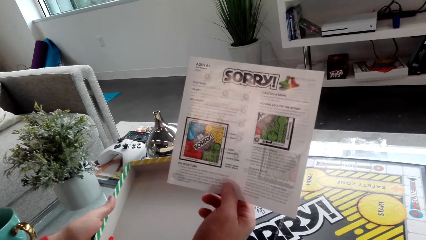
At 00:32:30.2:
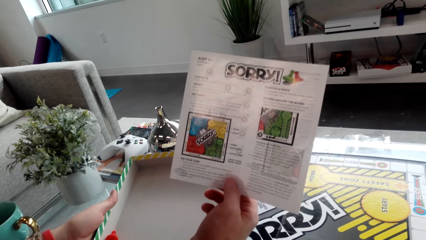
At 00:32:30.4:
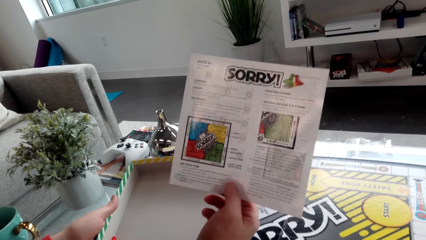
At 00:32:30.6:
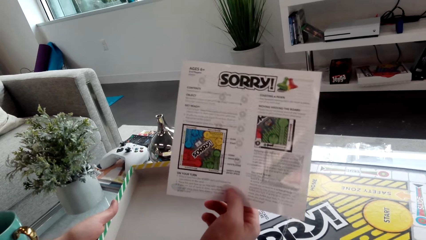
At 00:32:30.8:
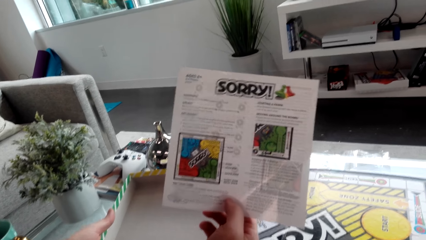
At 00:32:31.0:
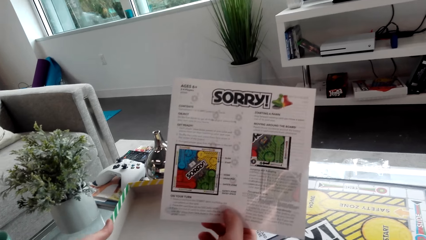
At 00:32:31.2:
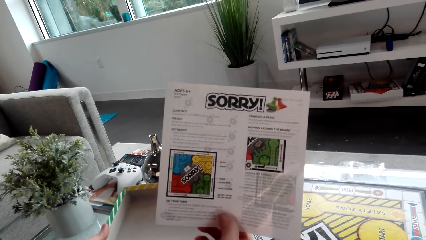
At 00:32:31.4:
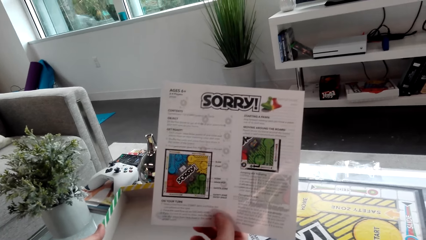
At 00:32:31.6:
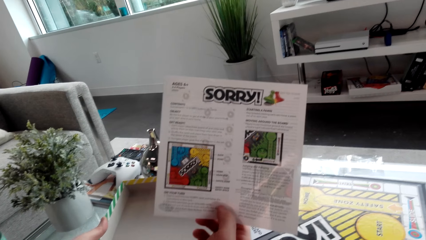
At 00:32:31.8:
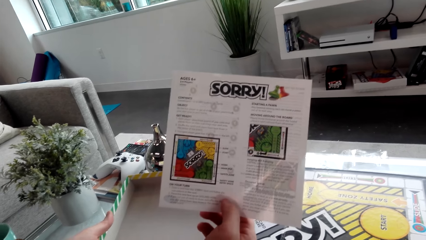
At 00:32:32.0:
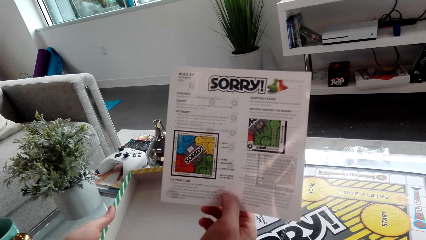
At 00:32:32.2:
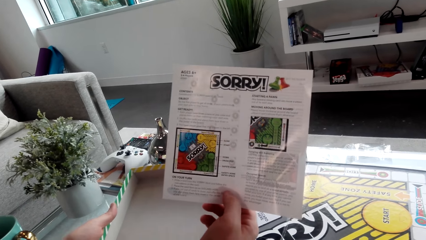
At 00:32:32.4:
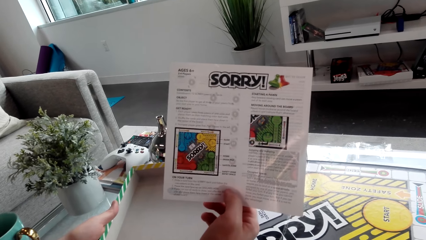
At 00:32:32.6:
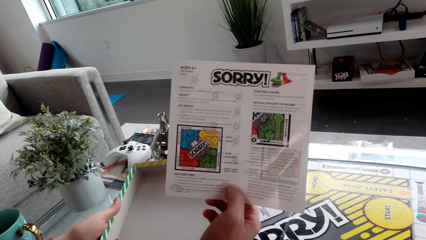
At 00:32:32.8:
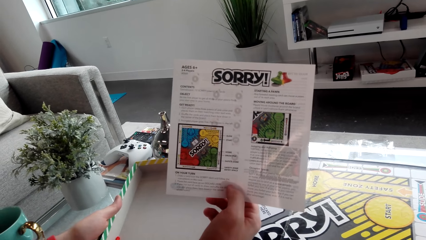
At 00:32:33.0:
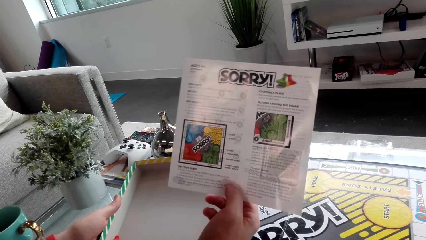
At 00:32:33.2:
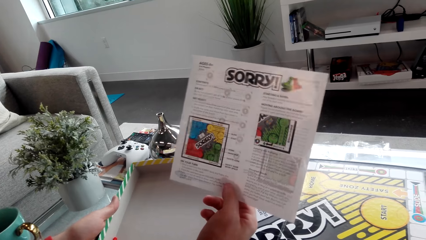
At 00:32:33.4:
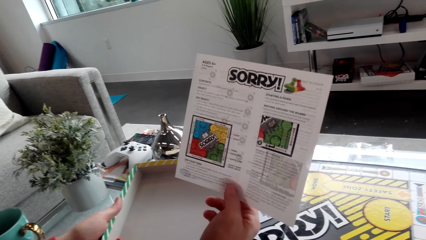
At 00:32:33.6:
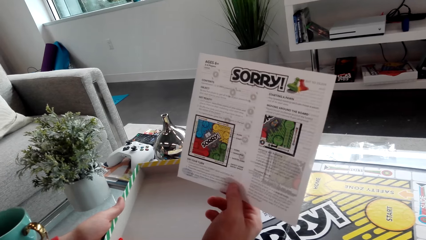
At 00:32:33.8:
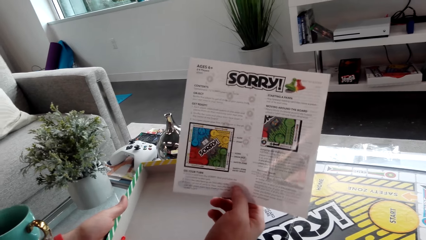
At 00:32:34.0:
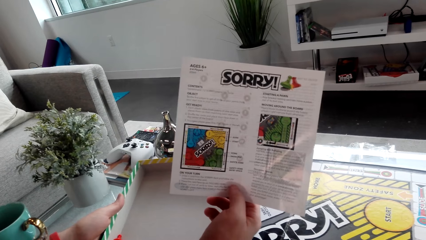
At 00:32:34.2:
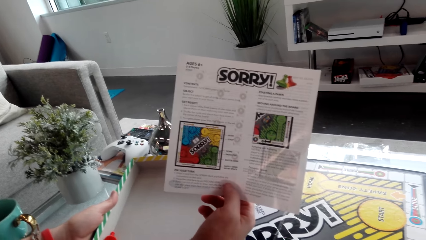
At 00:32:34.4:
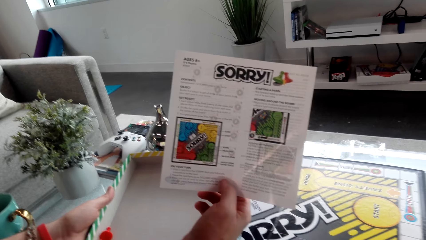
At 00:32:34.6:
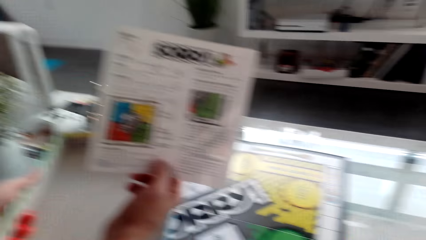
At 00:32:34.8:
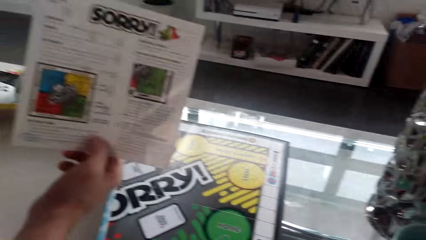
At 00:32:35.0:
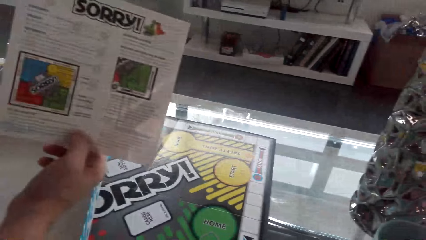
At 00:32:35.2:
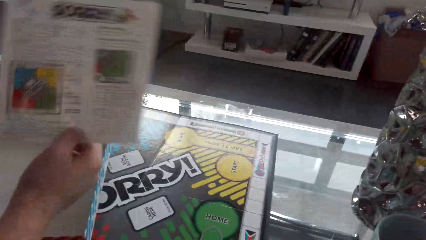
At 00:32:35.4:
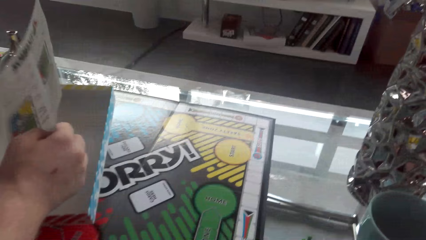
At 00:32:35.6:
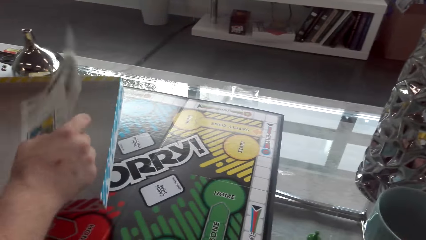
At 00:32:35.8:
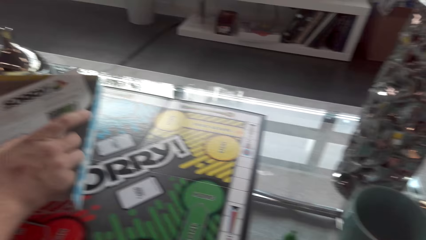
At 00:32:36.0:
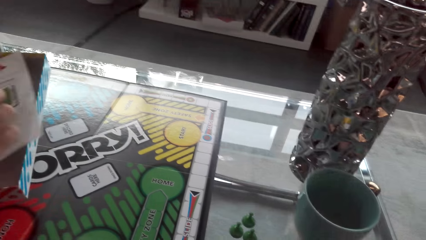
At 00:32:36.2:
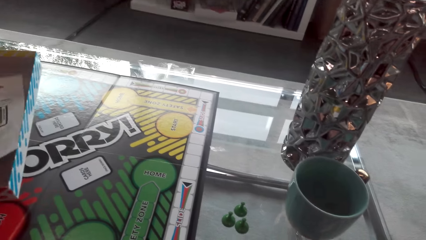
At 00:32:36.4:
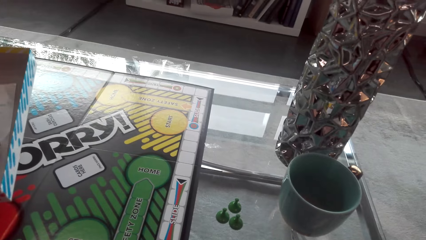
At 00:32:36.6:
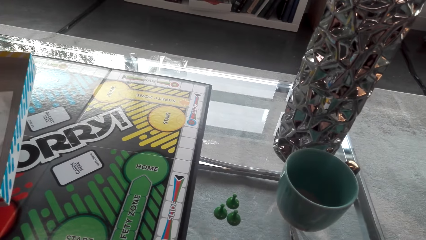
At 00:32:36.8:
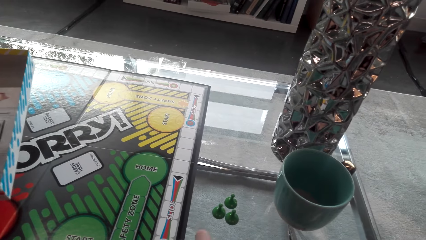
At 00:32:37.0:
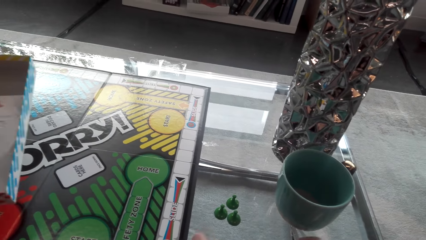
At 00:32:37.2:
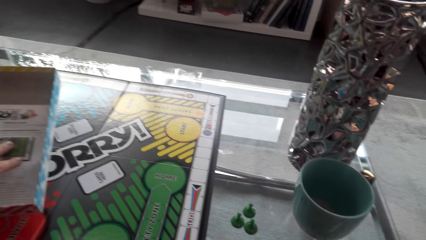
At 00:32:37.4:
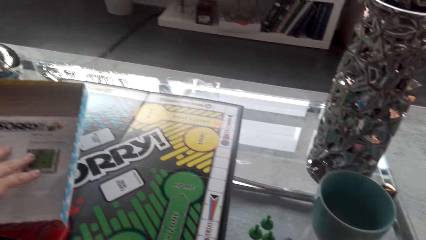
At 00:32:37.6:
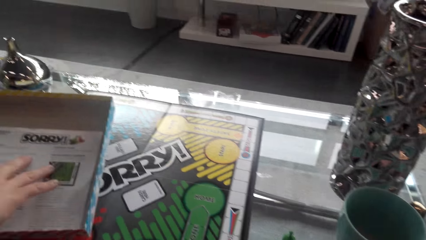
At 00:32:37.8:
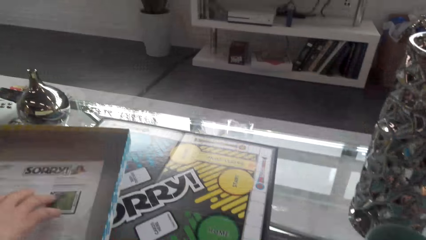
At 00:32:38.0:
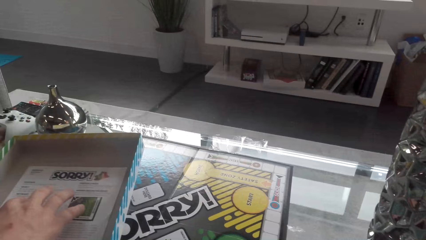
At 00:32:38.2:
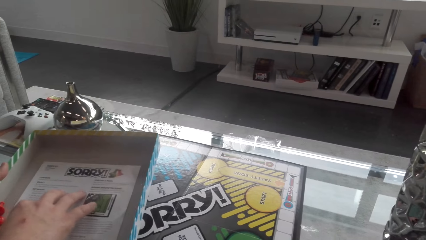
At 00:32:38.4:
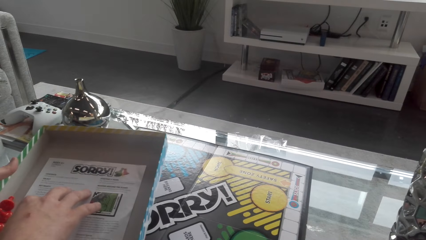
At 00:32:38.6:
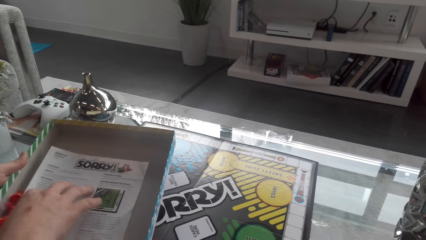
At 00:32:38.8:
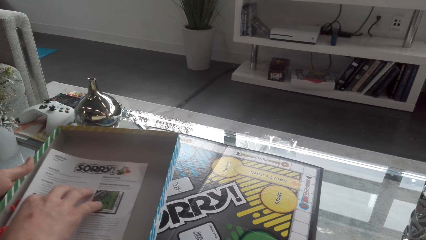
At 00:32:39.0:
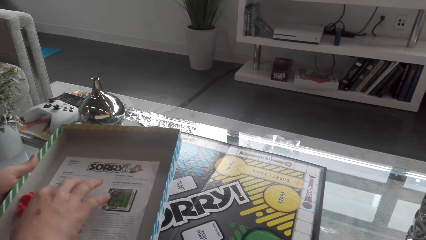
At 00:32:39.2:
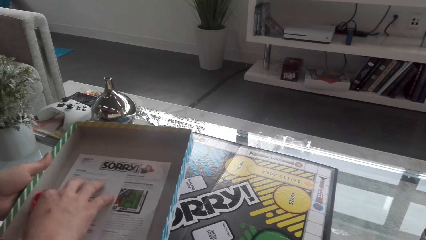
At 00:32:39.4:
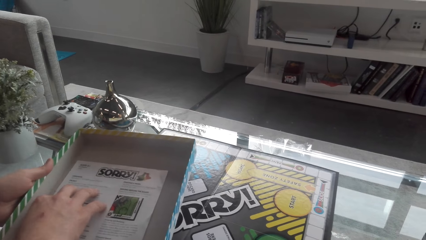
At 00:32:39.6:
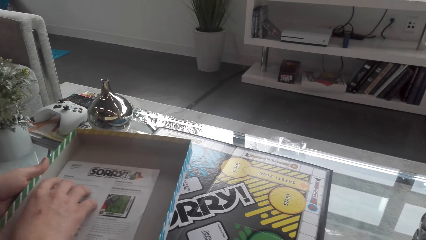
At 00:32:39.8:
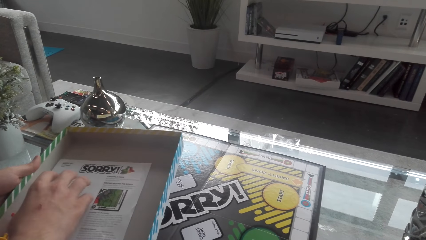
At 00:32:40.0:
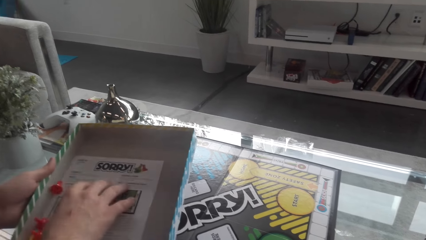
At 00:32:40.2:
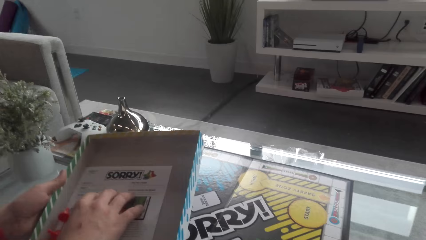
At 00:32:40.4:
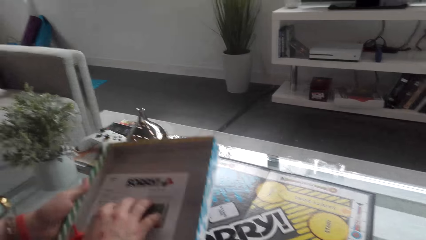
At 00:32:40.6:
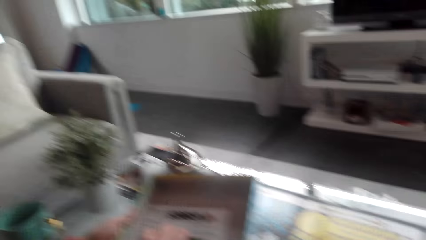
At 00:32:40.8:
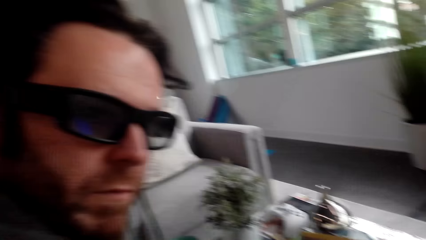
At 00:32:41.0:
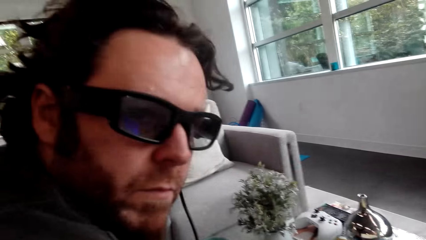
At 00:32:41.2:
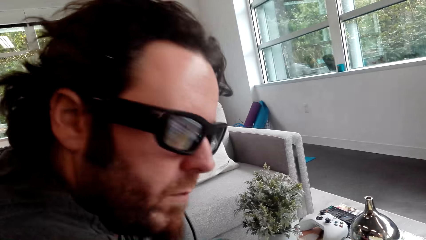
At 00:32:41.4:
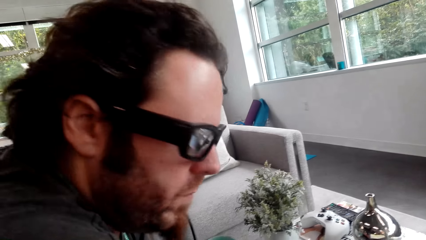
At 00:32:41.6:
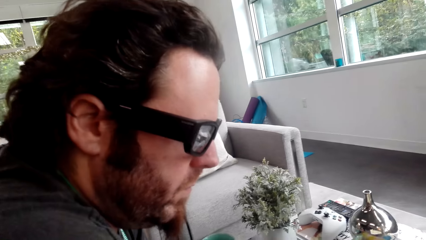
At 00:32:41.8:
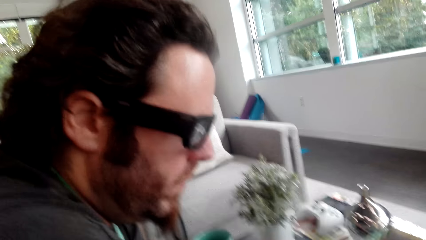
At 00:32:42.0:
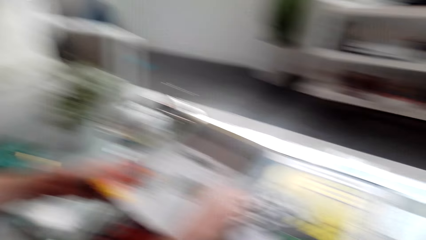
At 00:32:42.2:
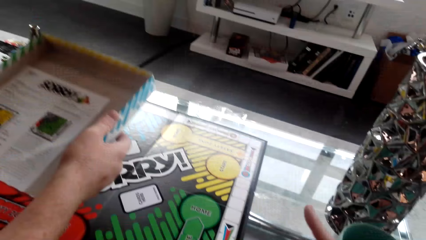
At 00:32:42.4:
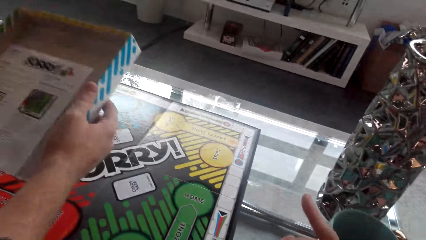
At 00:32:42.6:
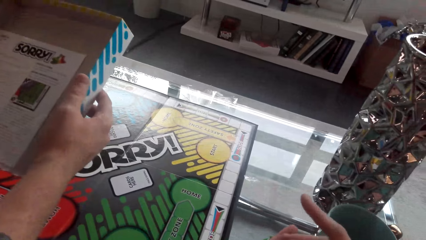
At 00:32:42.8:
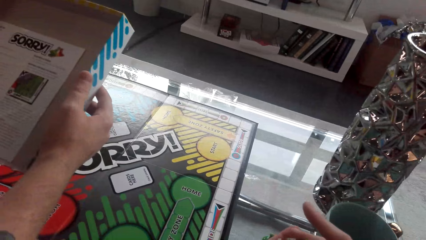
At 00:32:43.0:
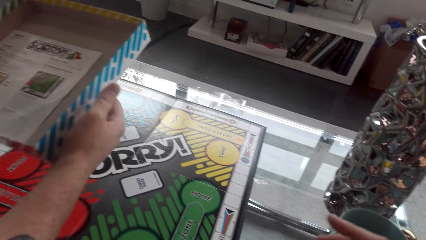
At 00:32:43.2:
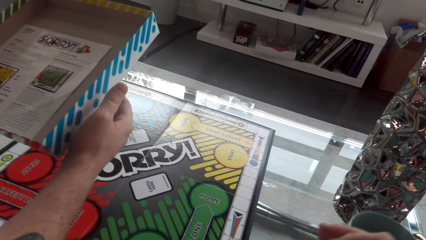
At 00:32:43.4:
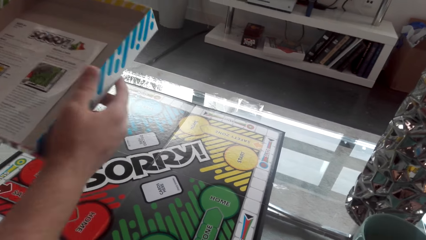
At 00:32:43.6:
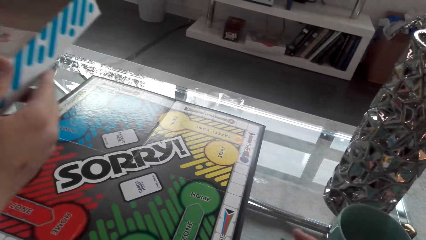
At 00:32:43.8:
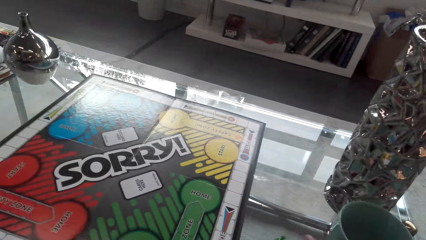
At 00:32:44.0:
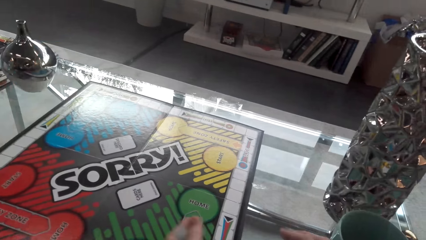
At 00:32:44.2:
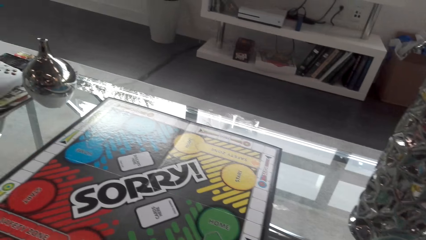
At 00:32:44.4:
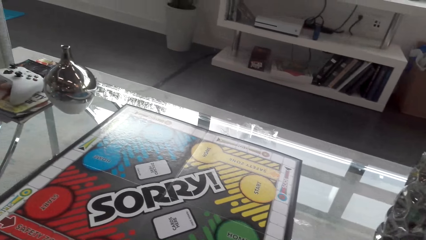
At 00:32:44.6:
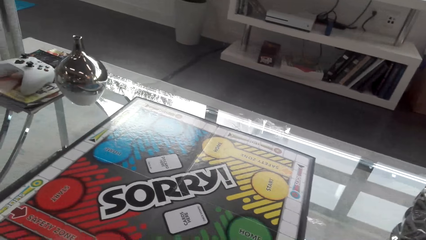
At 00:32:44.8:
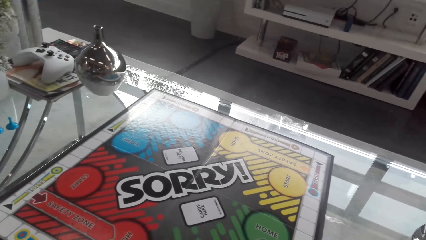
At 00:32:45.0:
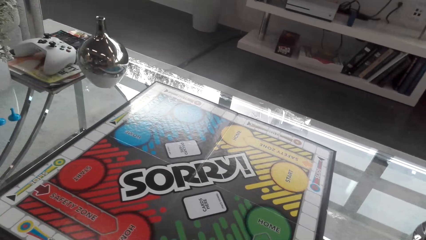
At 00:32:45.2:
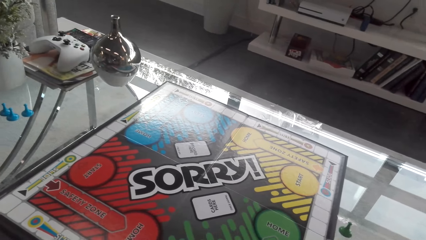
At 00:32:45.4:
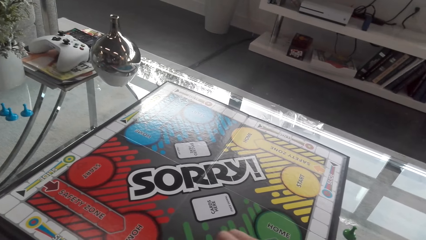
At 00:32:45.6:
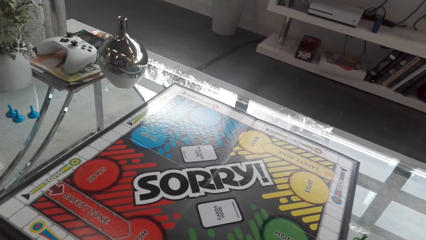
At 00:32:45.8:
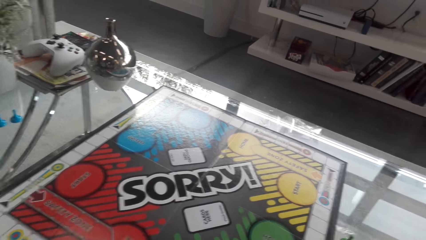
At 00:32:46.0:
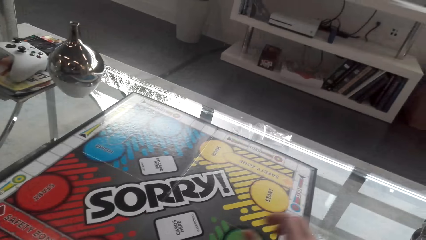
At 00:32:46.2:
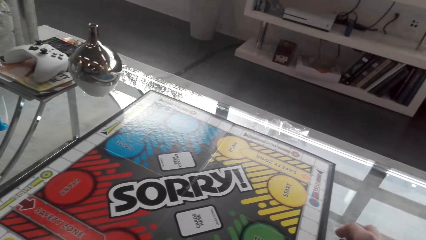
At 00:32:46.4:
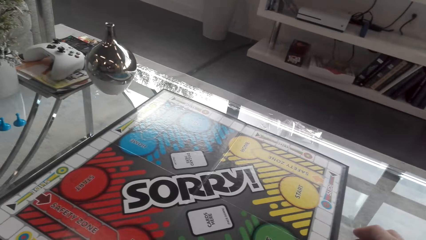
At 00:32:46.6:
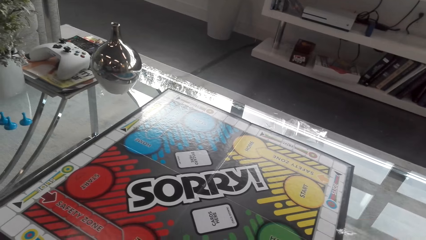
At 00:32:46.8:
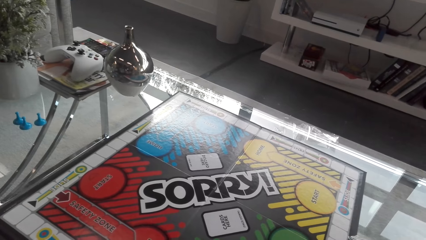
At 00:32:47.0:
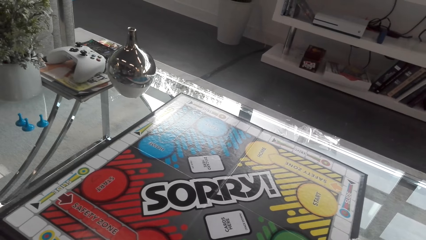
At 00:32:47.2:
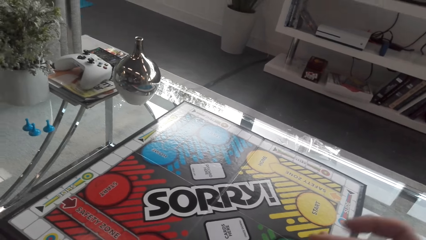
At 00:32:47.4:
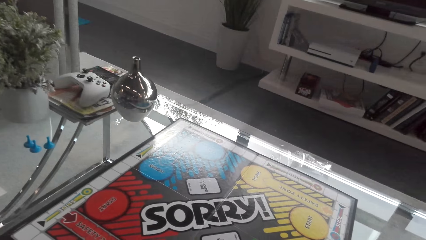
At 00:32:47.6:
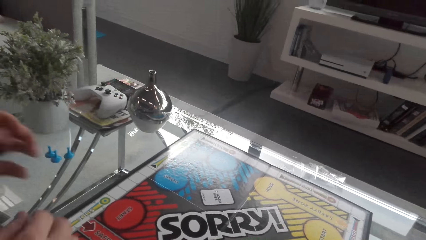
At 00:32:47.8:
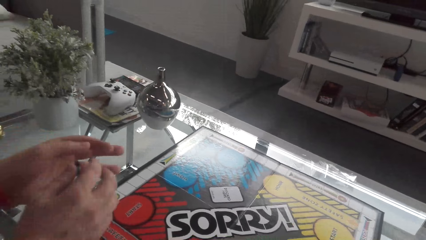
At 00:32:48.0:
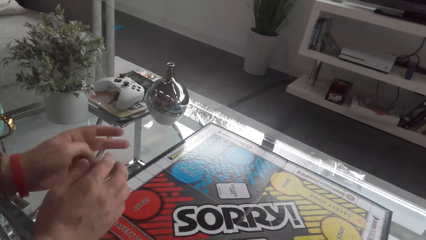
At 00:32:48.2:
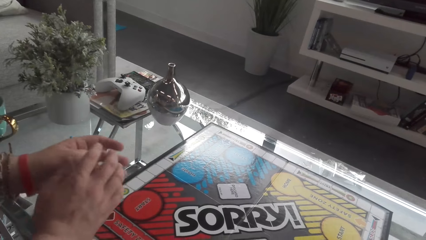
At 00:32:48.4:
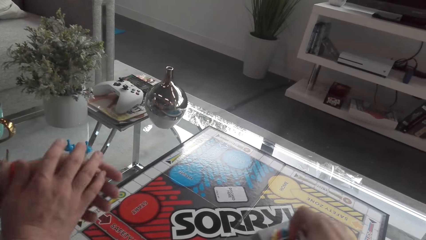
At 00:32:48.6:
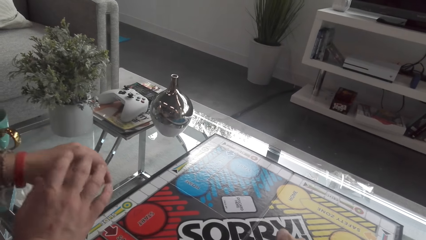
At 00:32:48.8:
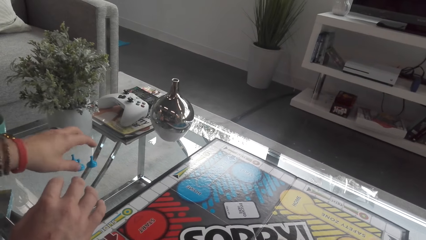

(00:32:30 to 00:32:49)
The camera wearer reads the piece of paper. A man puts the piece of paper in the box. The camera wearer puts the paper in the box. They converse with the man and look at the man. The man converses with the camera wearer. The camera wearer puts the tokens on the board.
